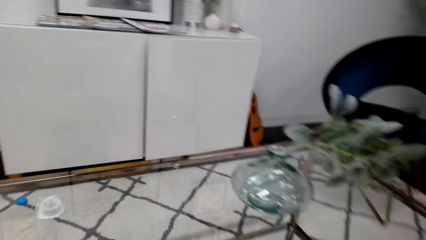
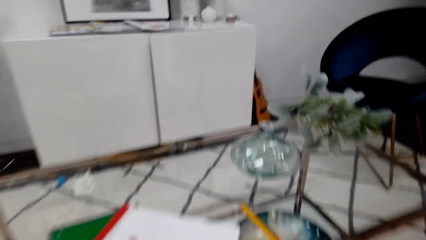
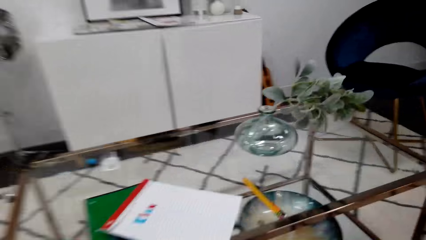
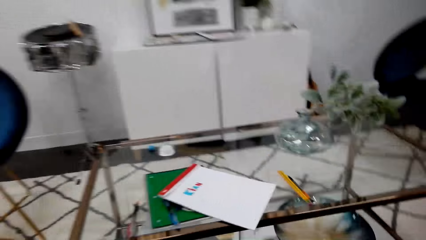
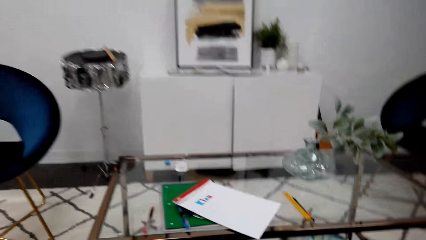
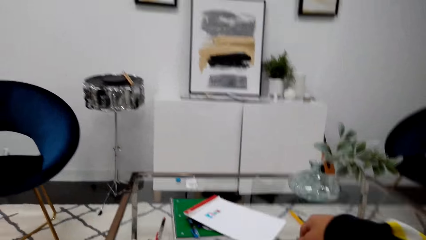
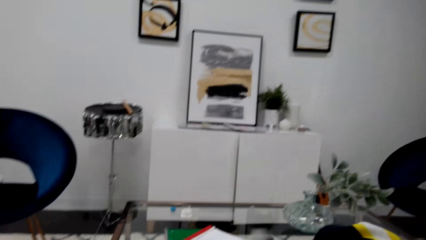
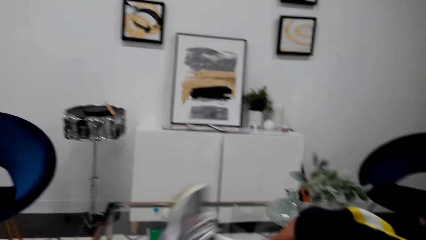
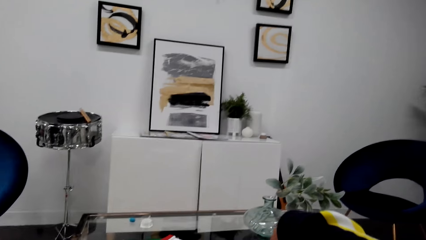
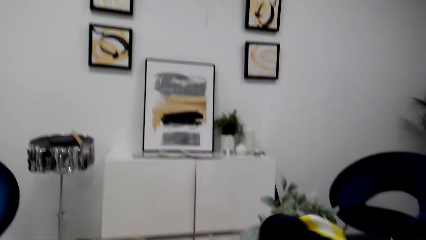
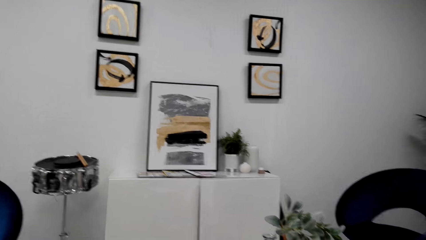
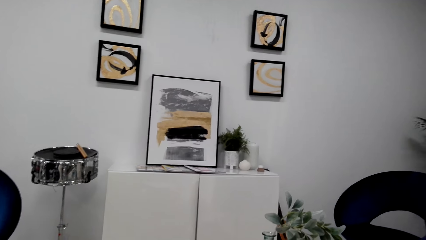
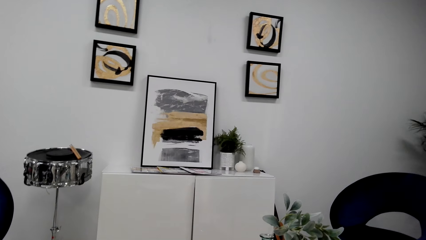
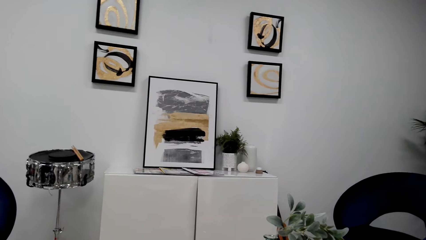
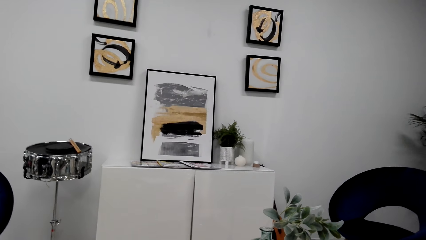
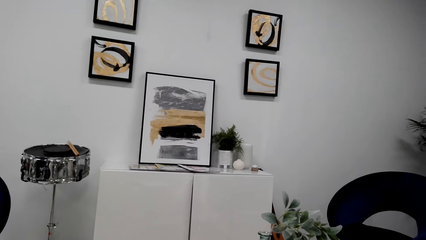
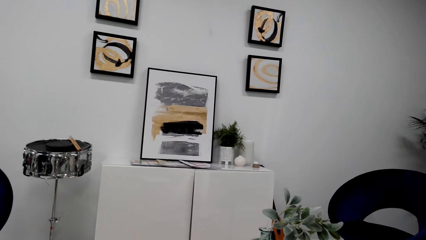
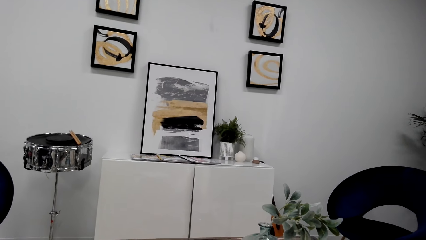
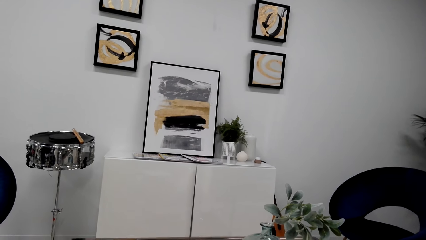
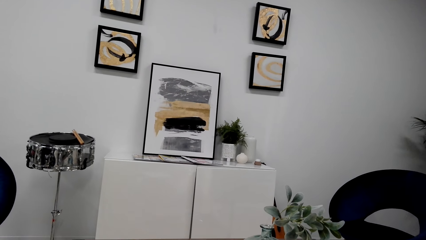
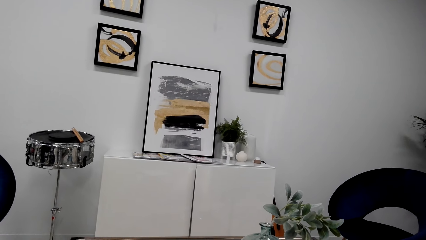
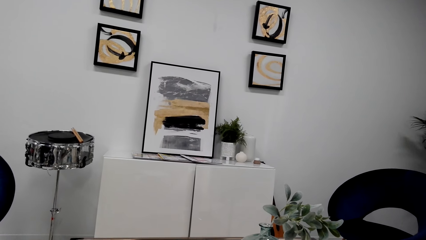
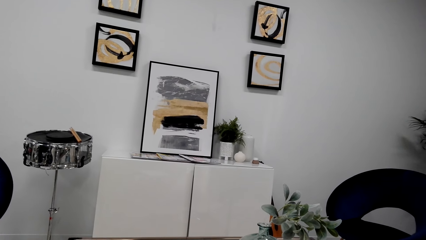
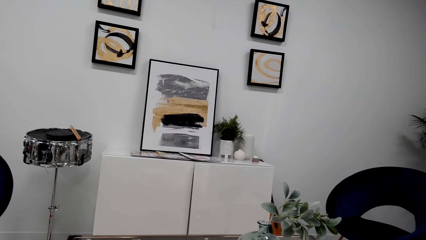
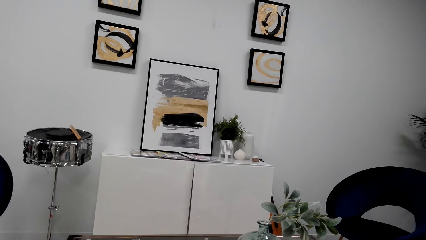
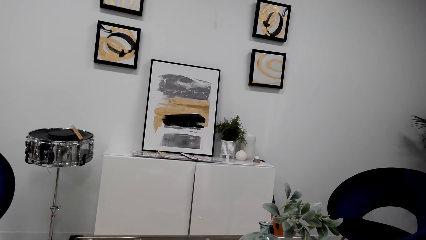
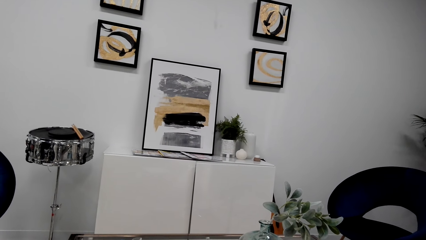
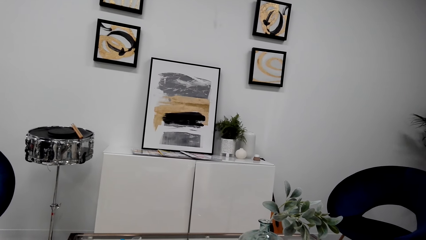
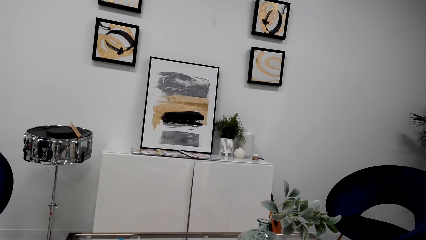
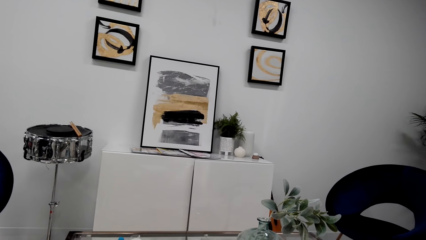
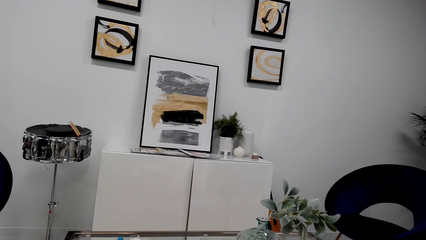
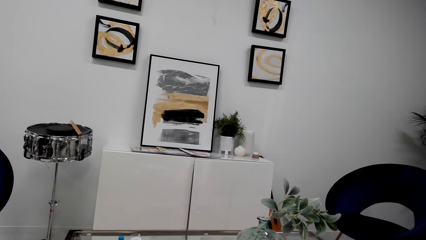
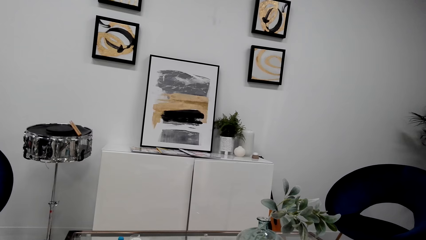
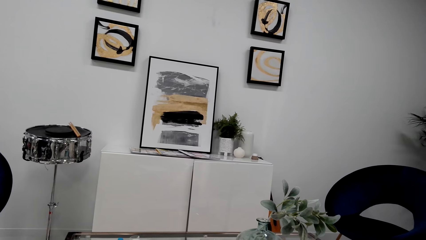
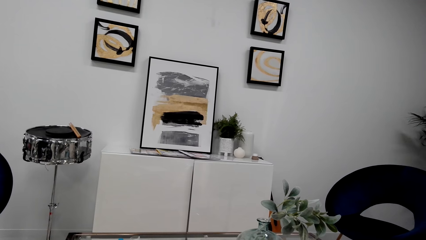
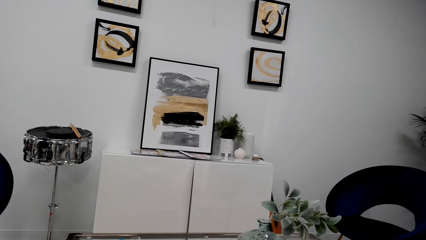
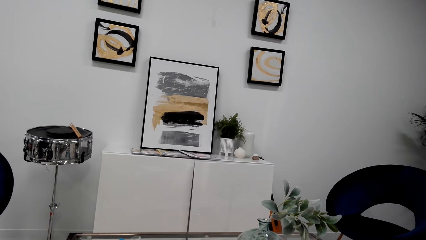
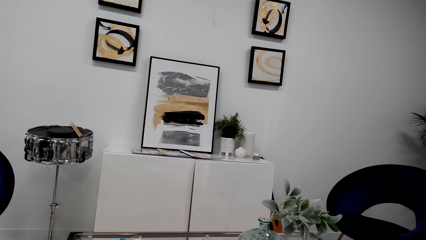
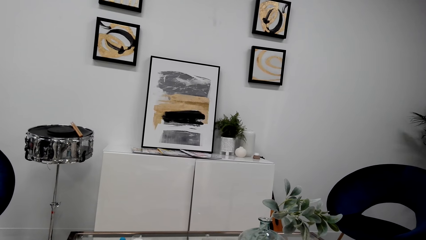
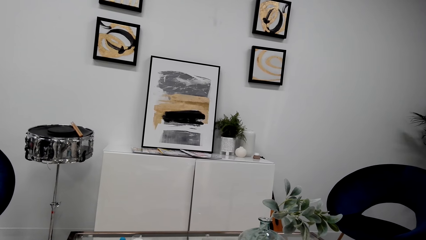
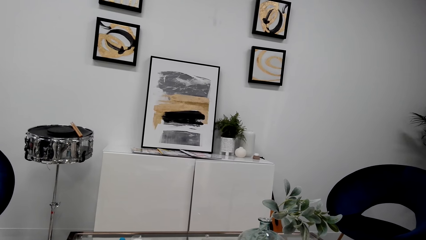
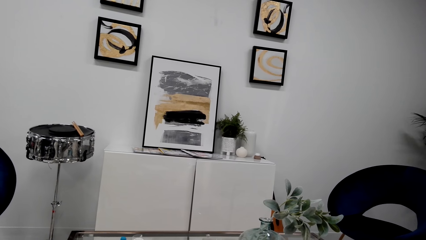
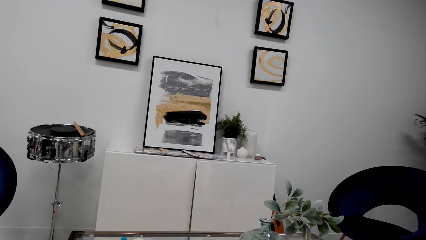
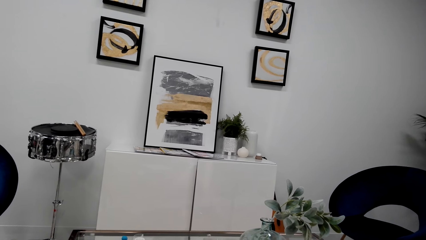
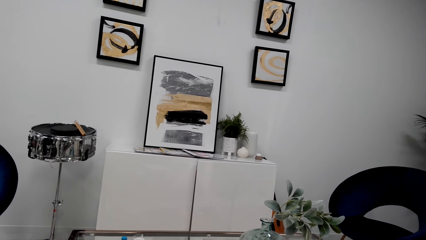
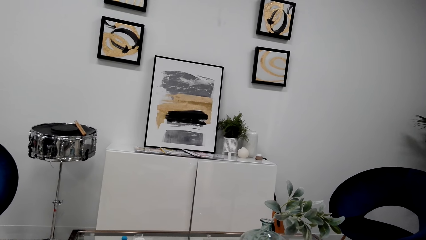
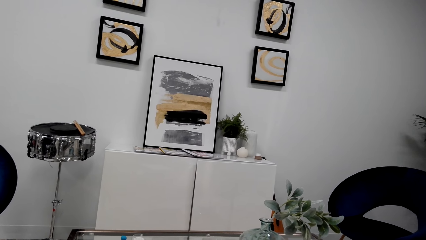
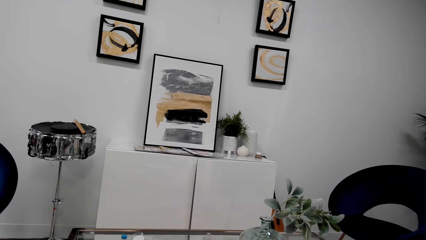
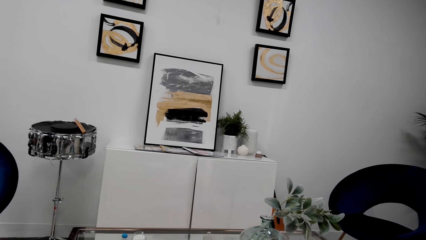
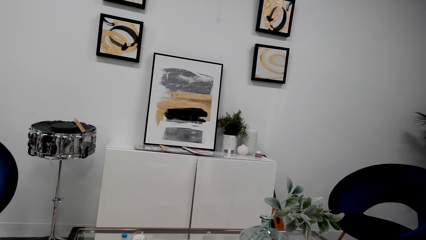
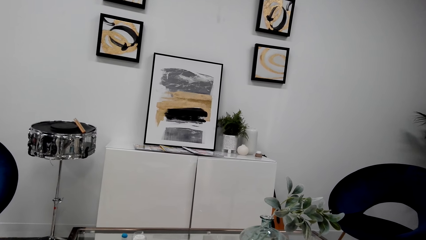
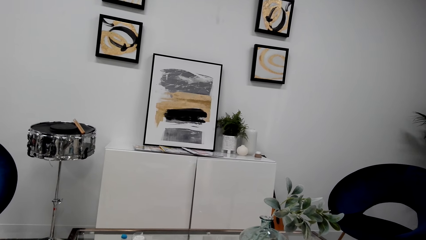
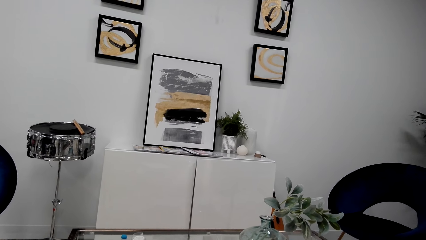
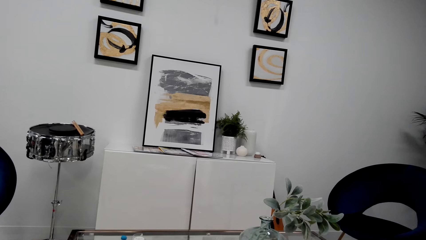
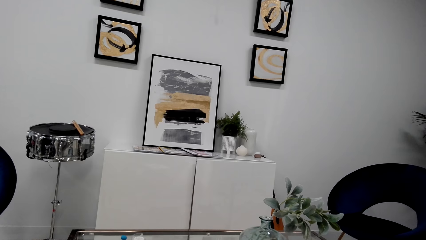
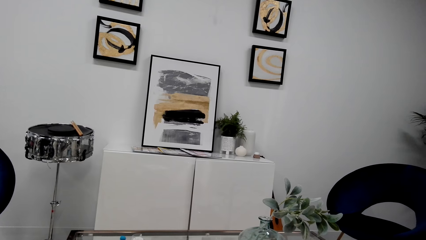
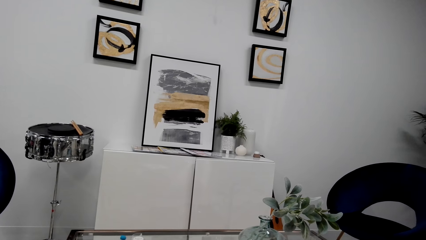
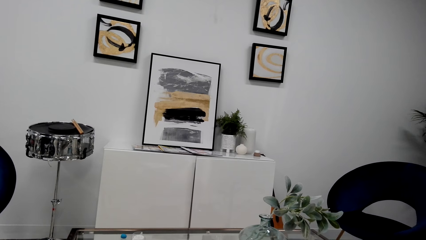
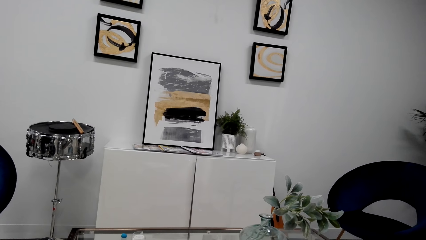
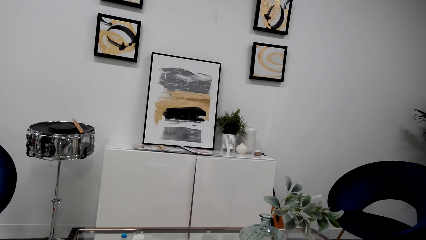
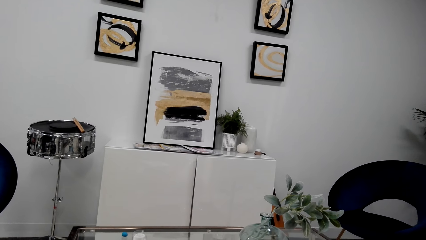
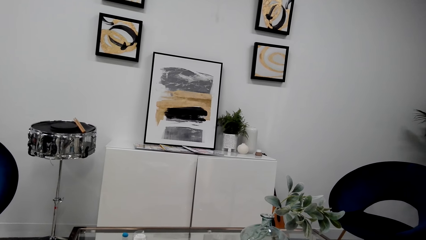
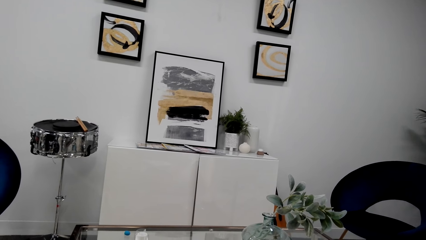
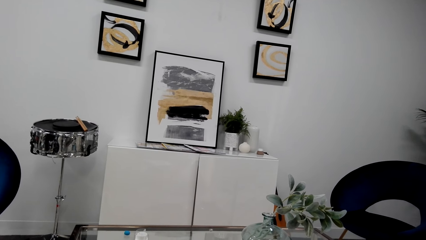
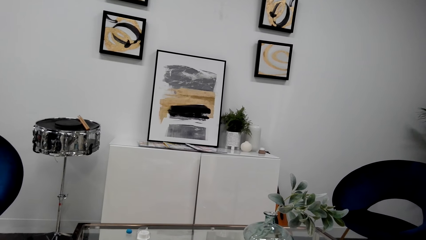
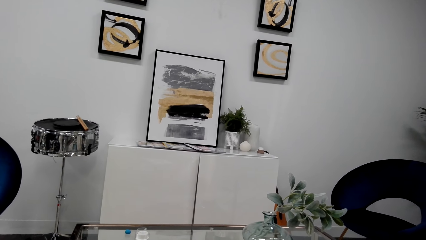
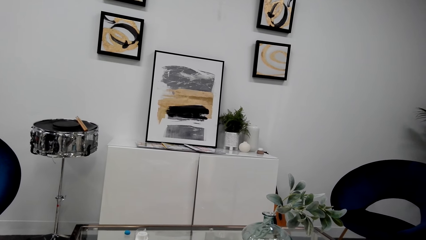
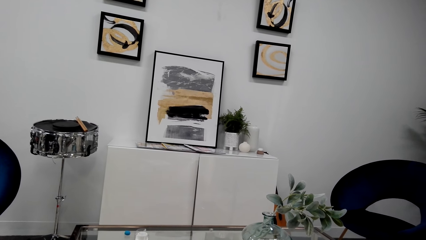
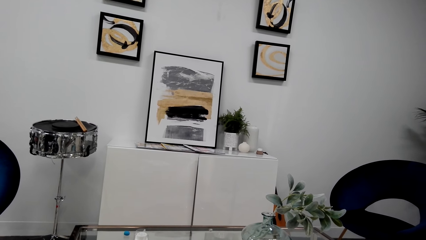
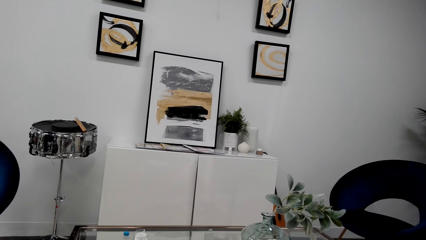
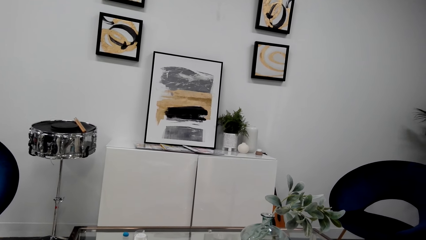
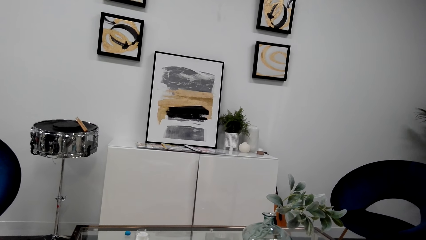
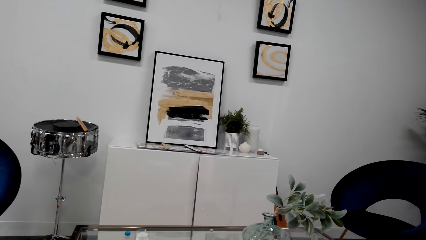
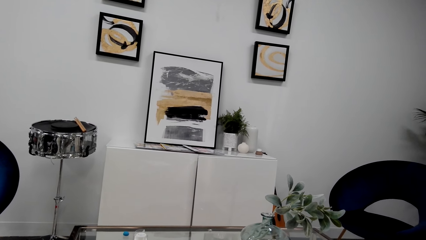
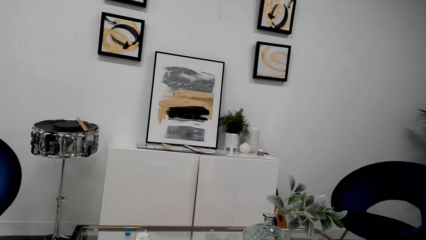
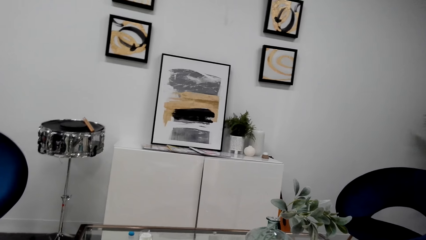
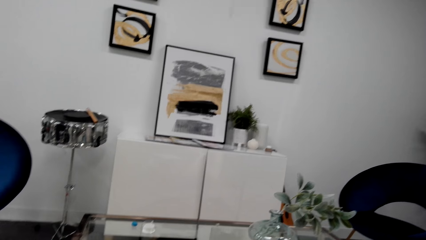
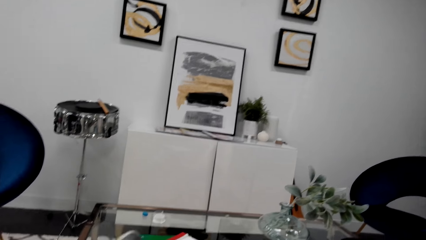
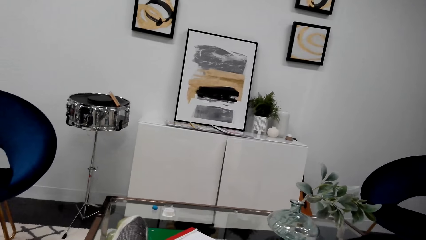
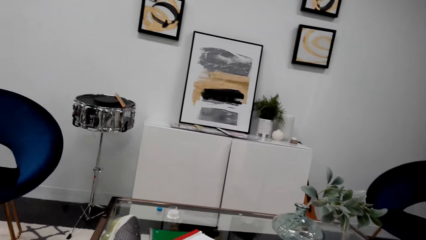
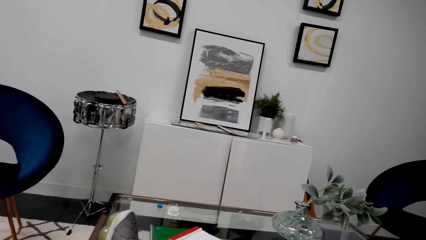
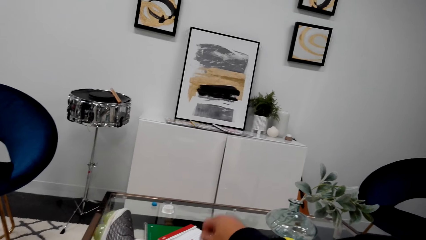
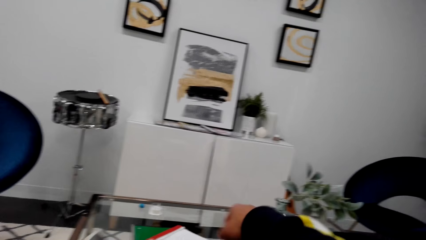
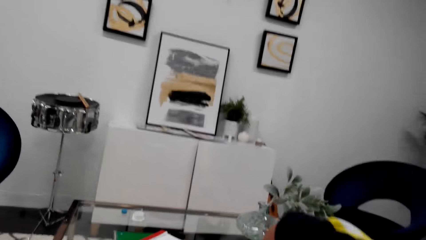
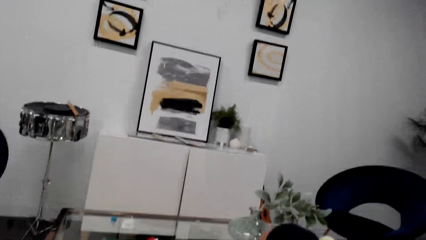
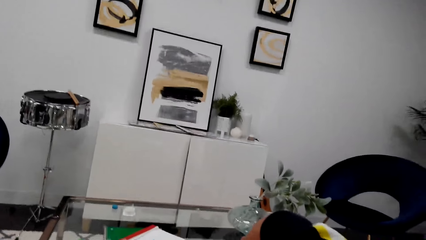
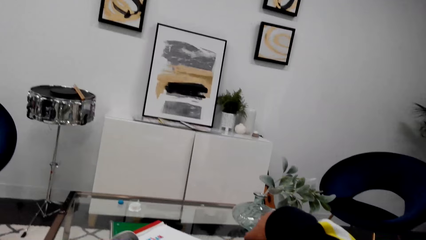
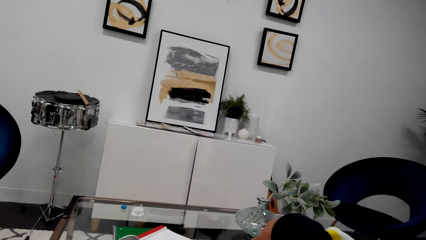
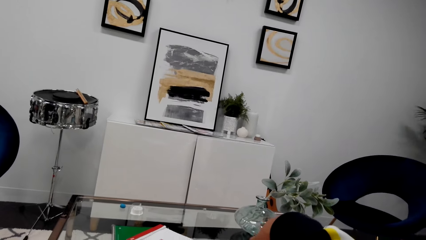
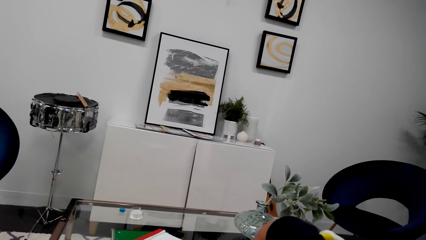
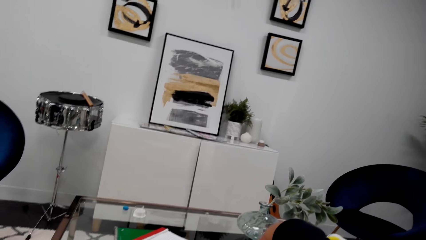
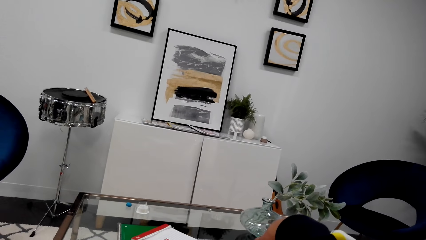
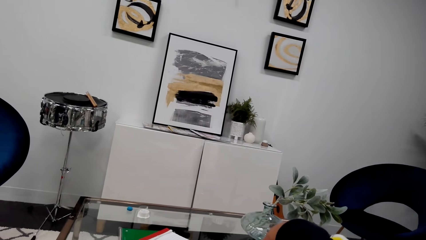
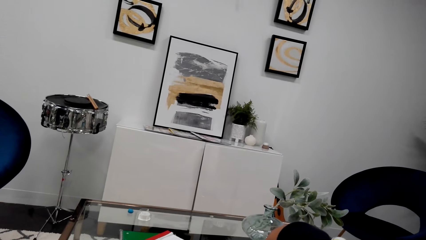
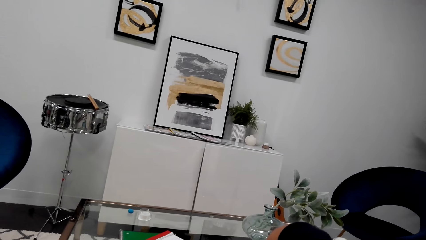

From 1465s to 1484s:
The camera wearer moves his leg. He stares at the wall. He is seated. He moves a hand.
